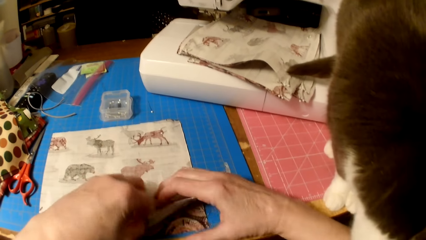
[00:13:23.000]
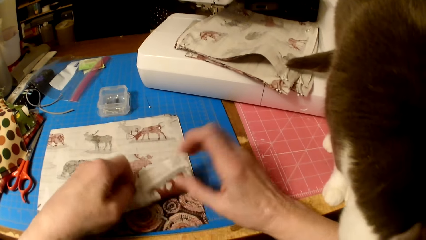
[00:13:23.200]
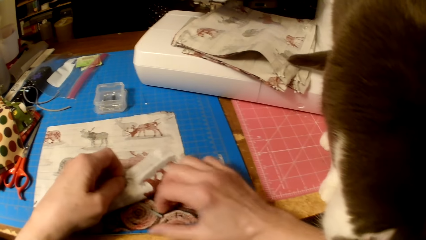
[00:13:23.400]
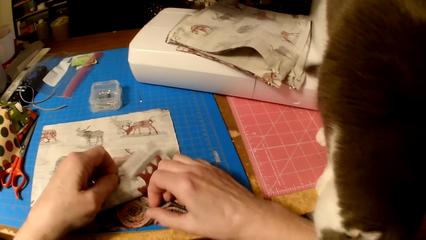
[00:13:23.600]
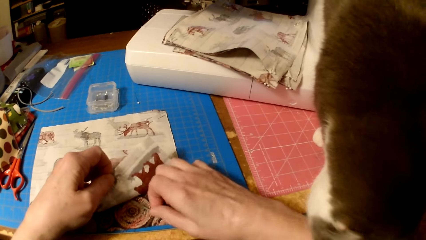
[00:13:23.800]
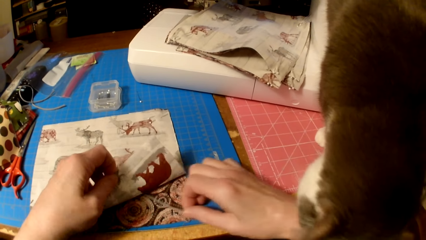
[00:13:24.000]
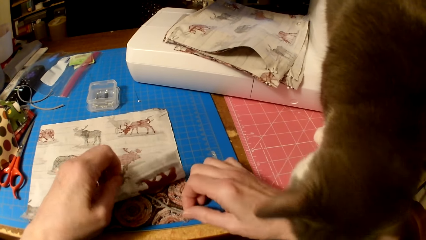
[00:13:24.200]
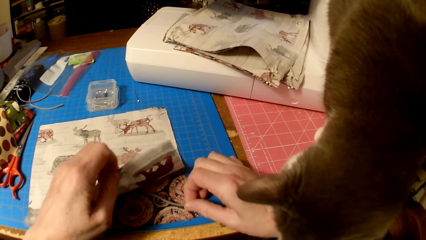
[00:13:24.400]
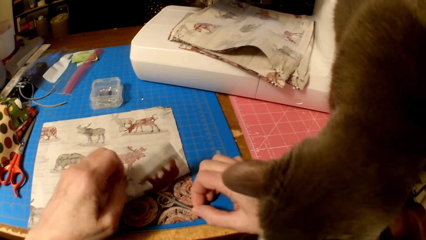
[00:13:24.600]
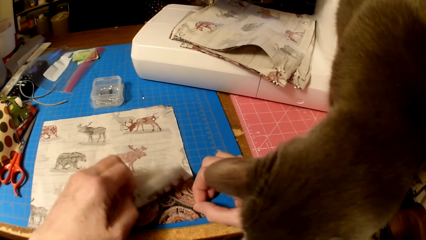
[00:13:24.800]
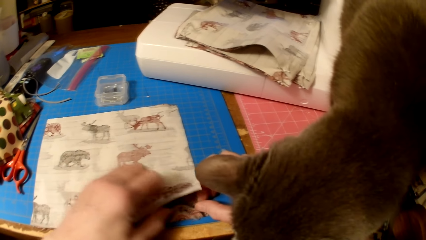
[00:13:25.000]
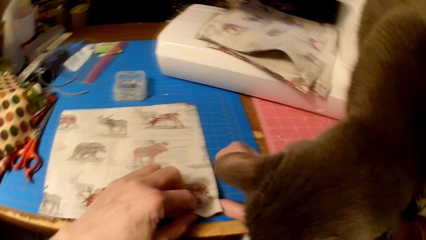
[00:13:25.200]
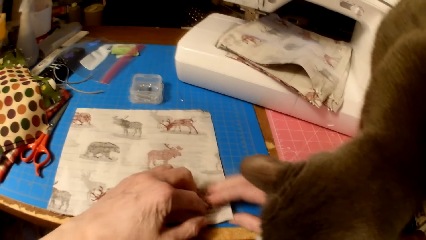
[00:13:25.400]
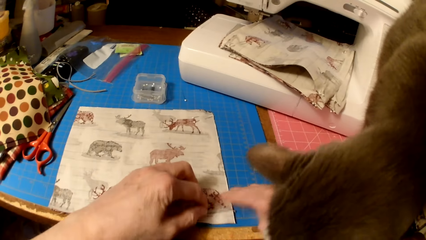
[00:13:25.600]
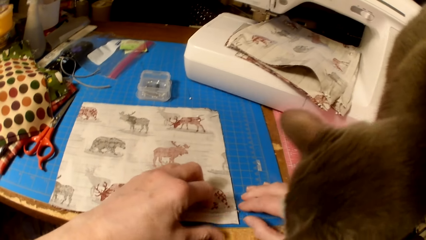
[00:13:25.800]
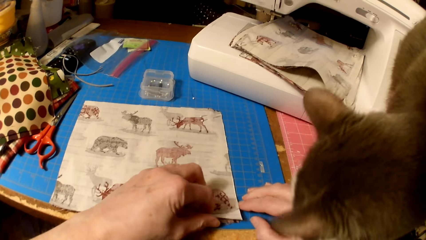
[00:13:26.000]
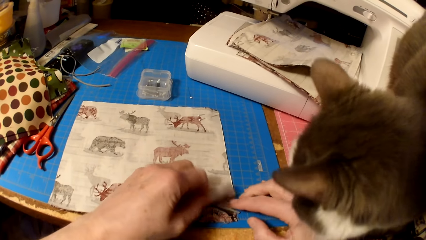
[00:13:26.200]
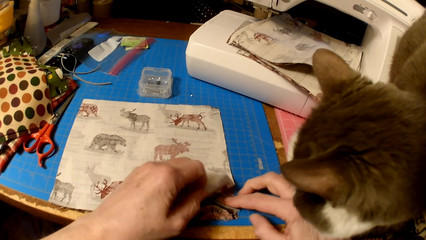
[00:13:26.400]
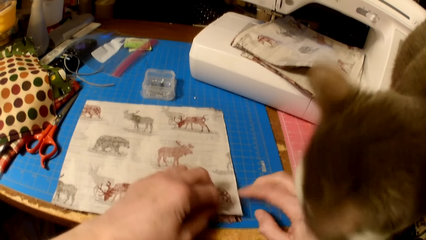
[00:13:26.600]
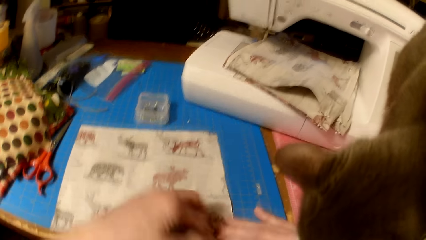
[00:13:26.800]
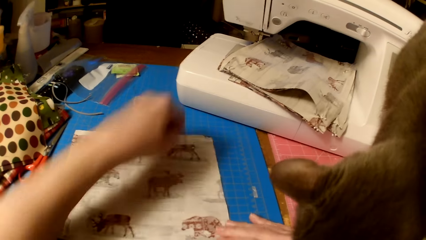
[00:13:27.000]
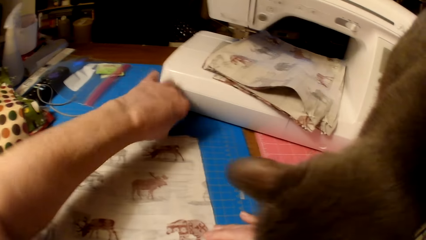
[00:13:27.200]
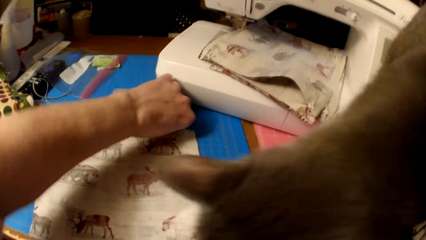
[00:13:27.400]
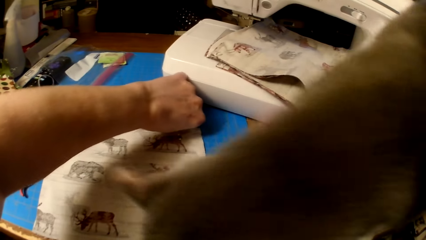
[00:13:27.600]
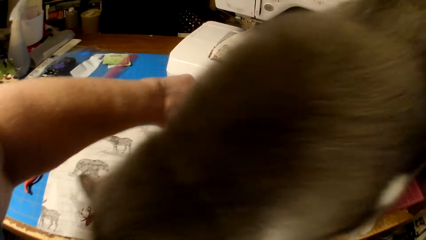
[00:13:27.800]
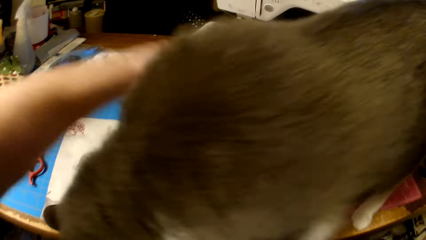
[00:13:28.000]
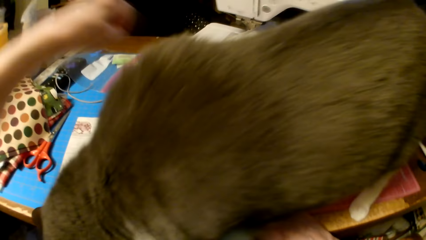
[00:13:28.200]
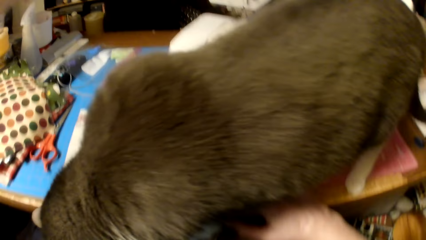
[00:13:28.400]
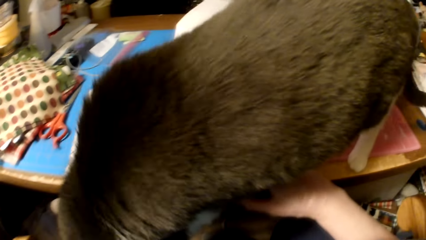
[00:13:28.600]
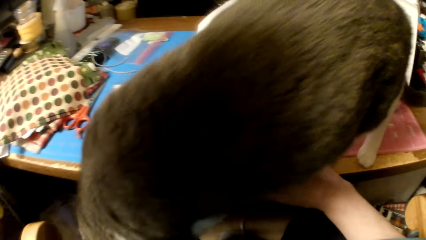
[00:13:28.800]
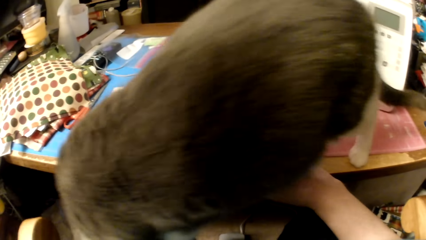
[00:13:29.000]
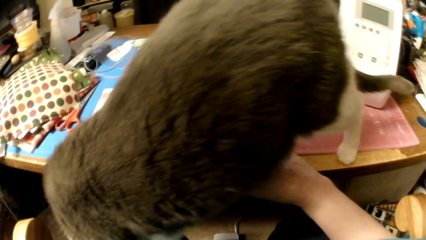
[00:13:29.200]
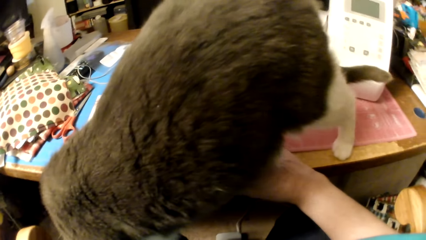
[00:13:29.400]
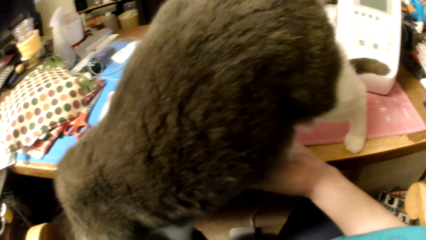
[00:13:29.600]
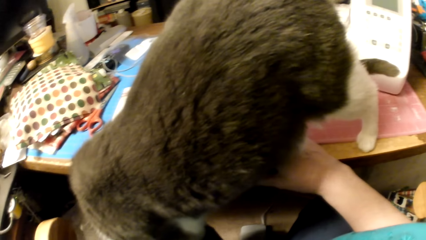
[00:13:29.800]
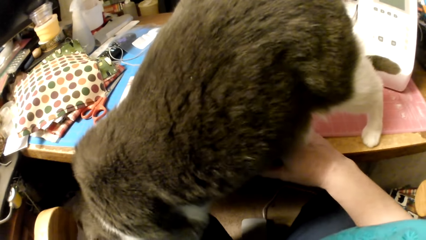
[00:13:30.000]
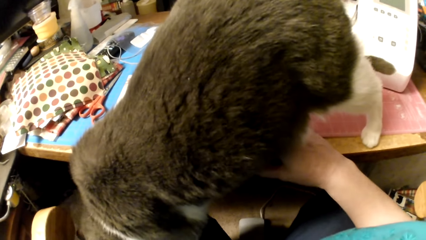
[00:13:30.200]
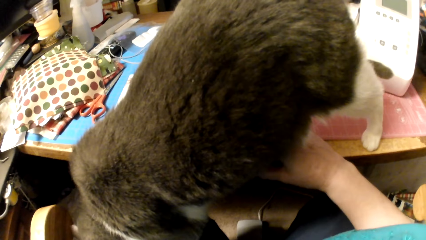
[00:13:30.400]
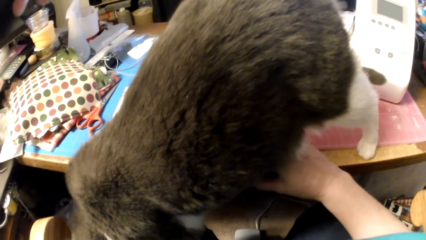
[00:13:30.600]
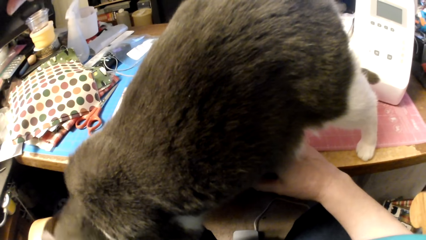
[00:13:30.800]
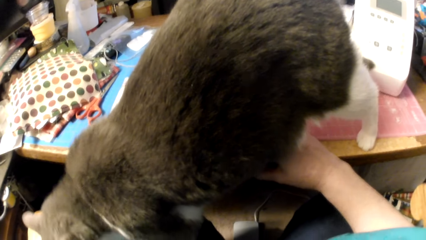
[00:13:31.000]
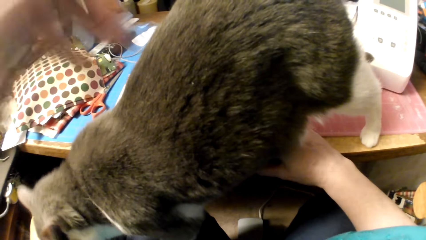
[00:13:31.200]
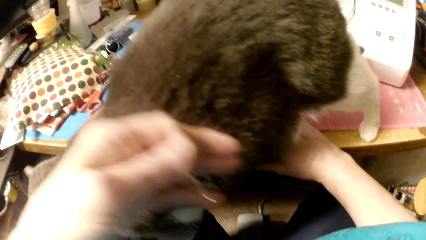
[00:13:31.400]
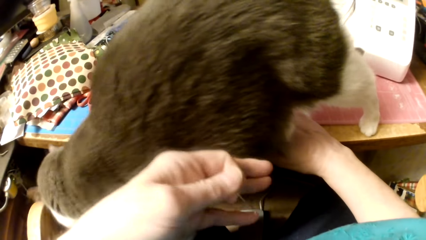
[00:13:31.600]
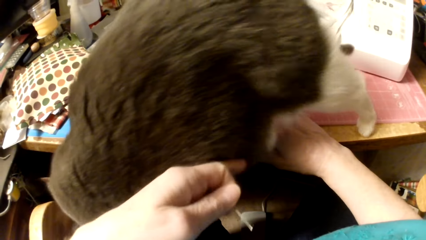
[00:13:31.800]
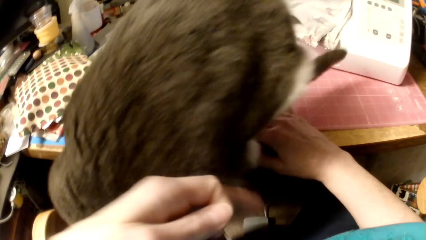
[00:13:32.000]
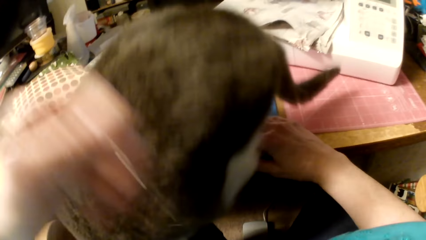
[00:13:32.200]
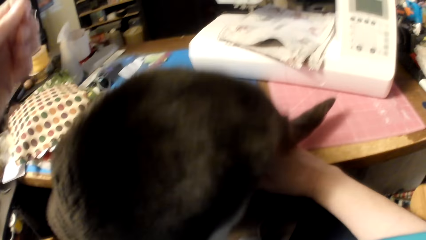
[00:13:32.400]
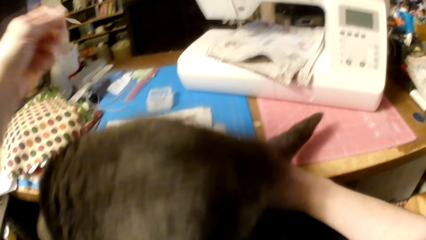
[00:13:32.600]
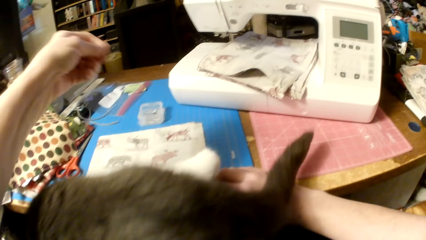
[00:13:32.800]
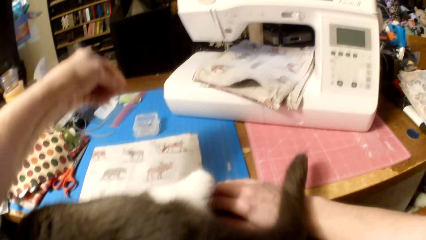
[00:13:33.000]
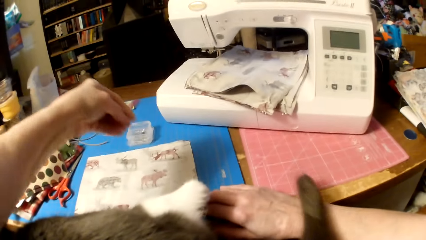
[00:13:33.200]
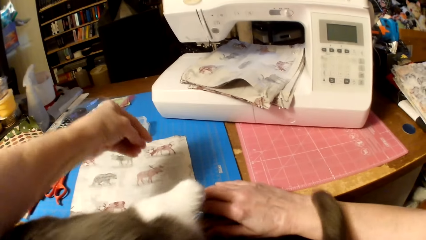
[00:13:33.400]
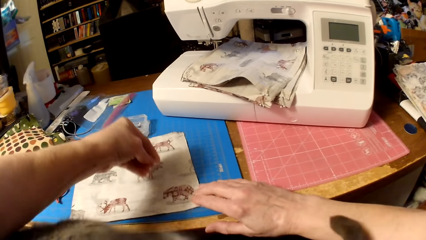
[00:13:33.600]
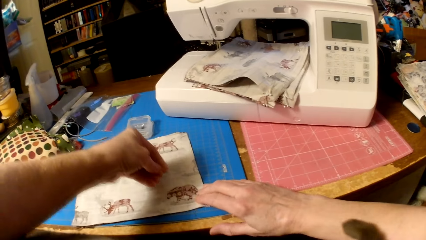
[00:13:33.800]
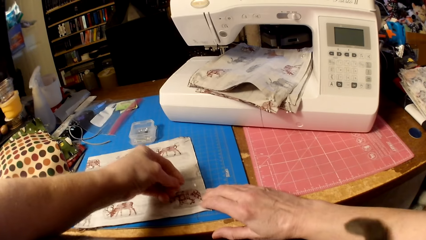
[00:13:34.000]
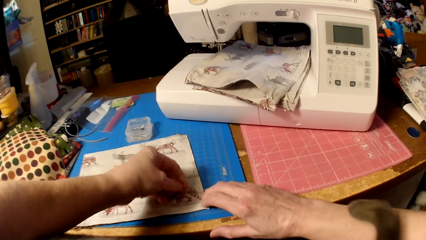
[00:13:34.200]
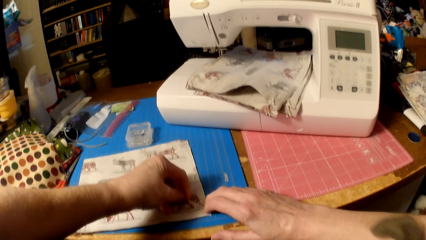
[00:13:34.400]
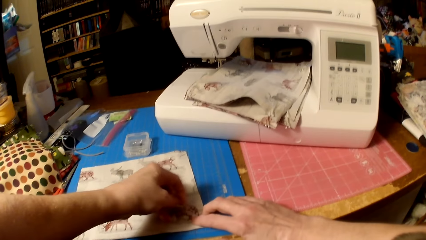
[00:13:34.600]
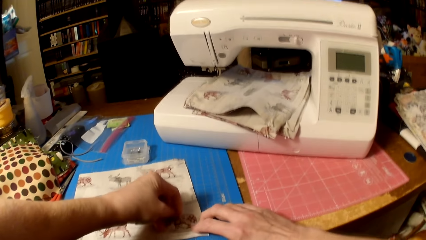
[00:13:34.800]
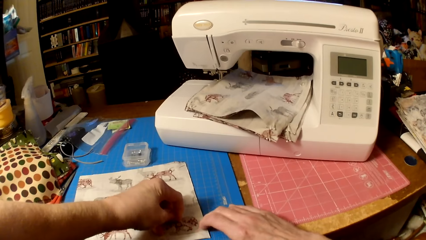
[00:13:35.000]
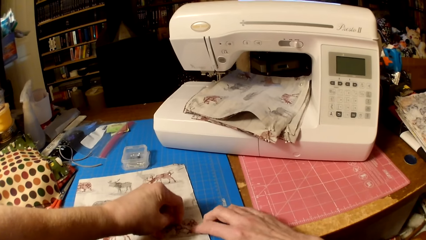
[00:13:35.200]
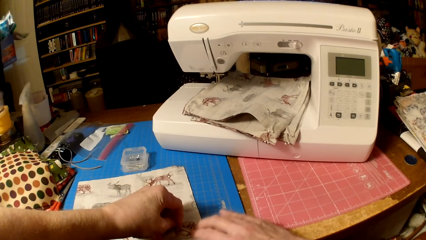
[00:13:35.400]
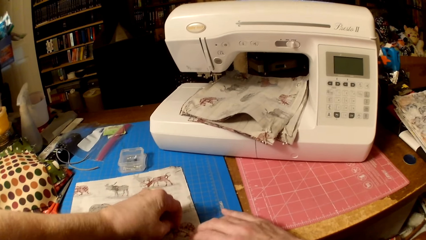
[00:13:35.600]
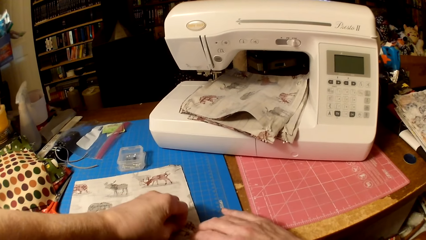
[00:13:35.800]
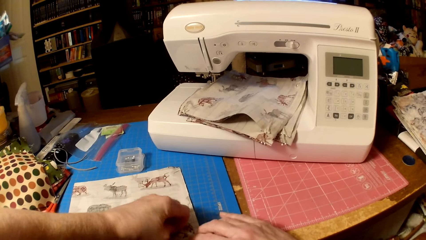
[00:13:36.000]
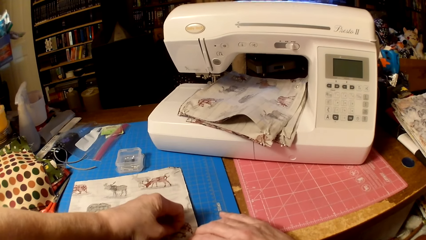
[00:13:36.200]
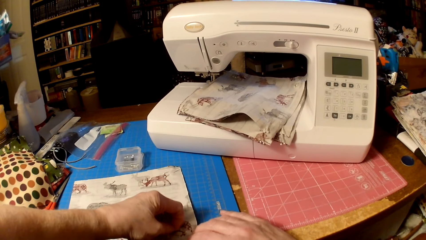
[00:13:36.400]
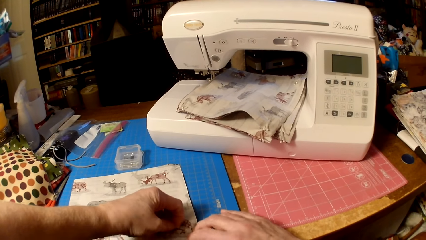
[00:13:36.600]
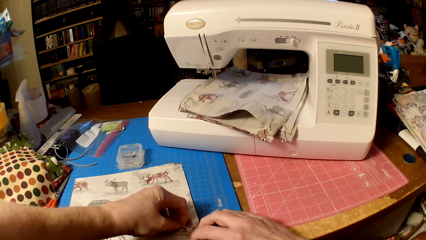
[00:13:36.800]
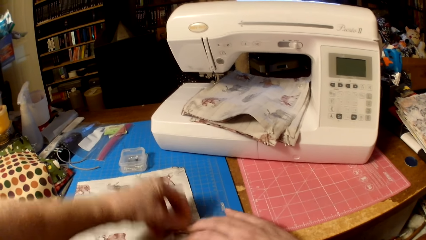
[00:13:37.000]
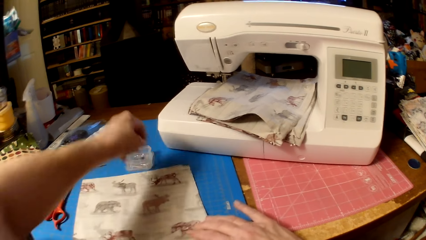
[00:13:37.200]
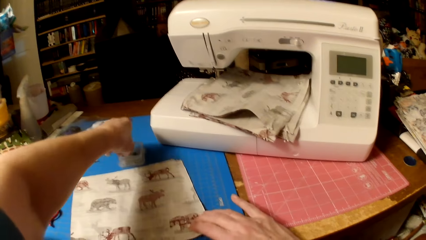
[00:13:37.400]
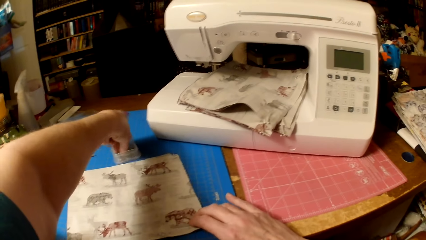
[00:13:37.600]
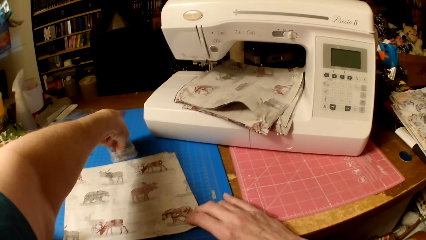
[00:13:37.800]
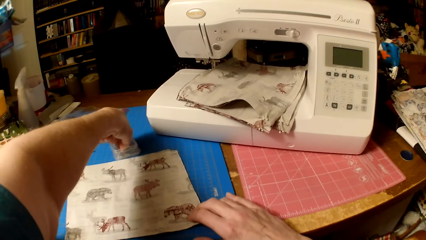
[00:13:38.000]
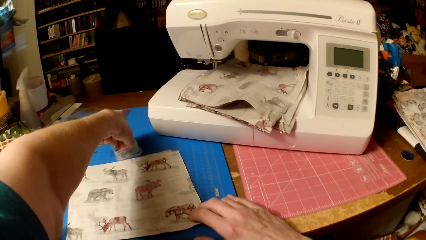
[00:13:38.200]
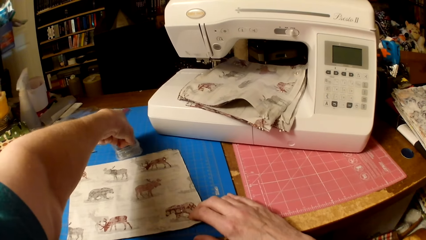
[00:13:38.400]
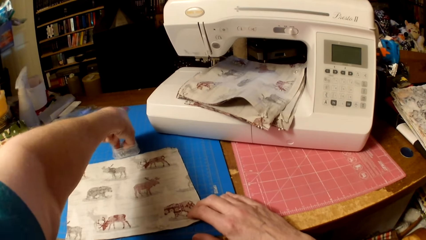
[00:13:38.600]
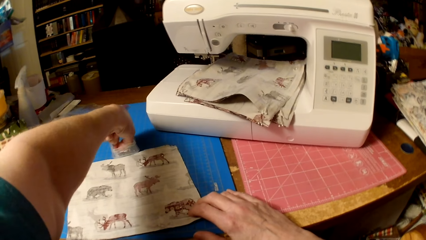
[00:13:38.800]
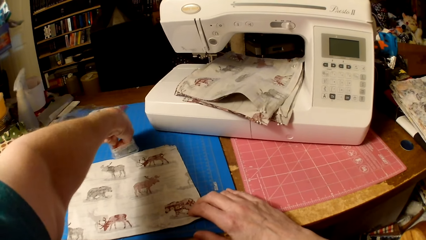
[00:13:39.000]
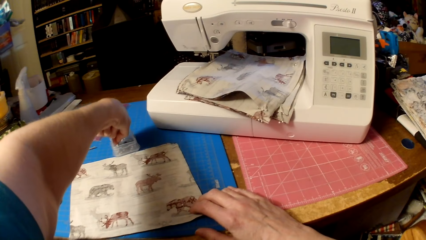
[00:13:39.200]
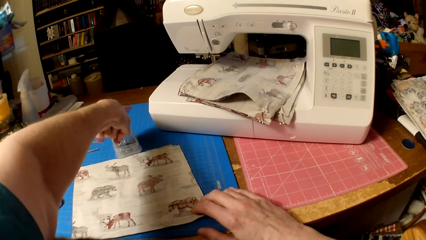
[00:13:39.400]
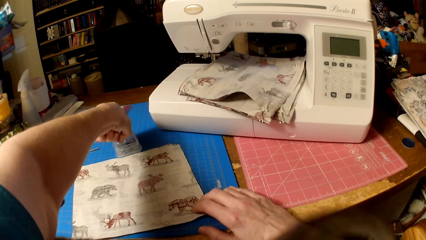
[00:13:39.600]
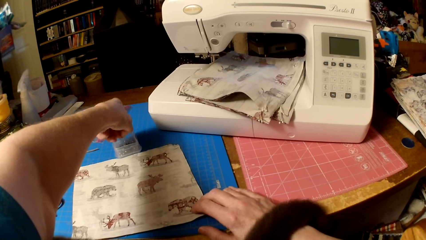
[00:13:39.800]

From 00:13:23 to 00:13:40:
The camera wearer lifts the edge of the piece of cloth. They align the thread in the cloth and fix the knitting thread. They pick a pin from the table. They put the pin in the pieces of cloth. They pick a pin from the container.
